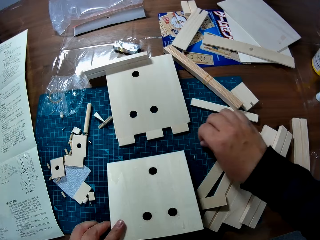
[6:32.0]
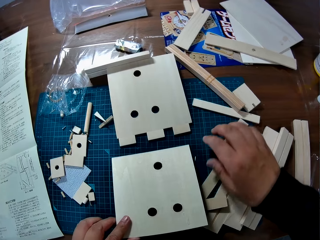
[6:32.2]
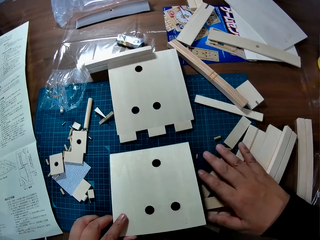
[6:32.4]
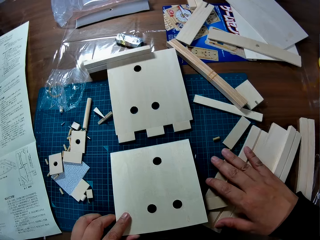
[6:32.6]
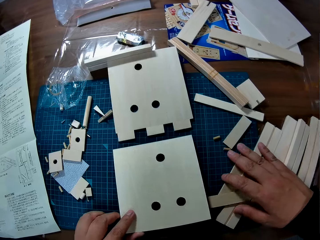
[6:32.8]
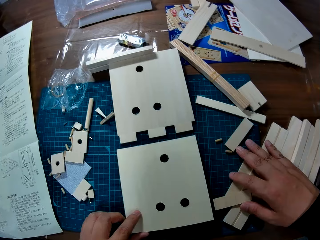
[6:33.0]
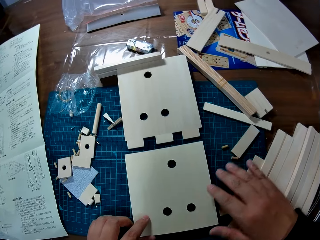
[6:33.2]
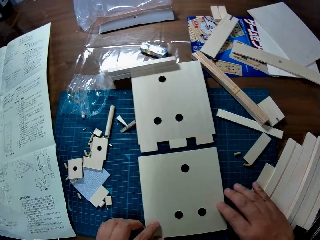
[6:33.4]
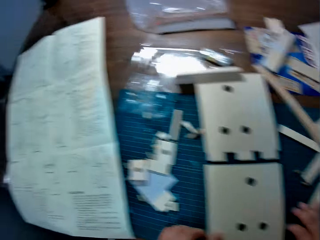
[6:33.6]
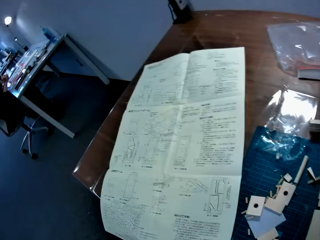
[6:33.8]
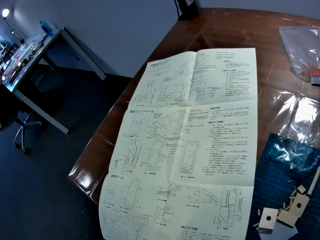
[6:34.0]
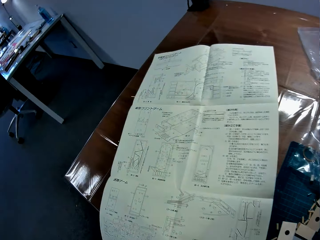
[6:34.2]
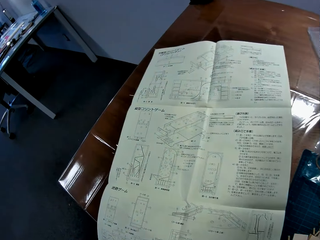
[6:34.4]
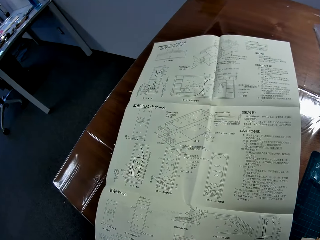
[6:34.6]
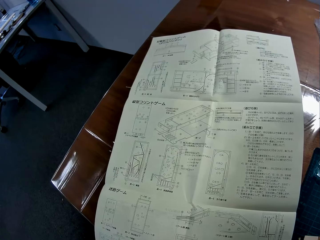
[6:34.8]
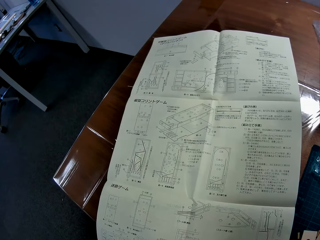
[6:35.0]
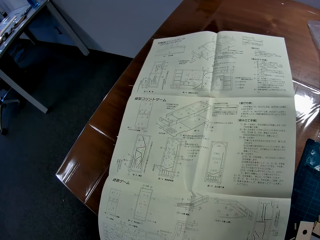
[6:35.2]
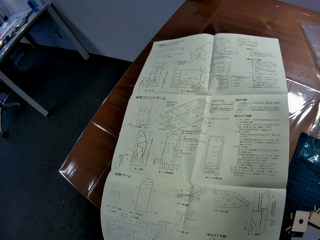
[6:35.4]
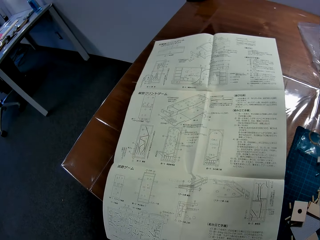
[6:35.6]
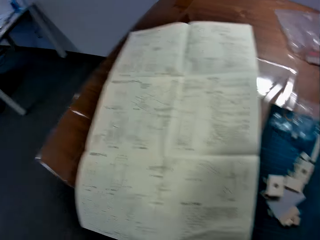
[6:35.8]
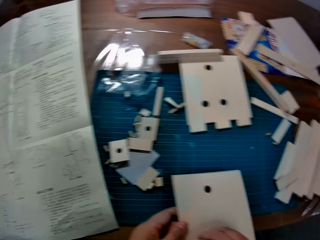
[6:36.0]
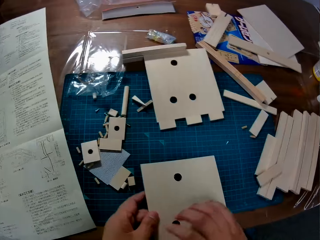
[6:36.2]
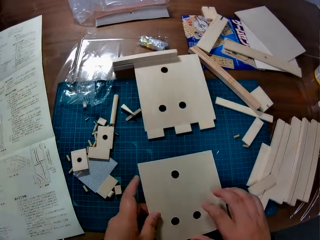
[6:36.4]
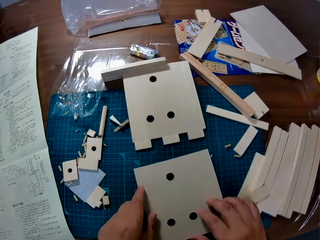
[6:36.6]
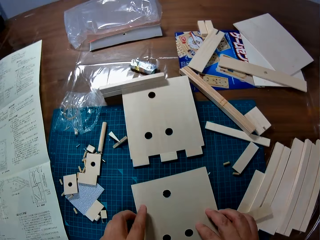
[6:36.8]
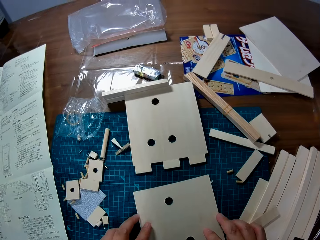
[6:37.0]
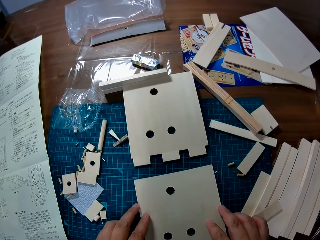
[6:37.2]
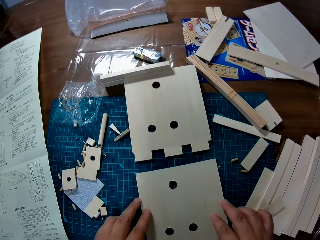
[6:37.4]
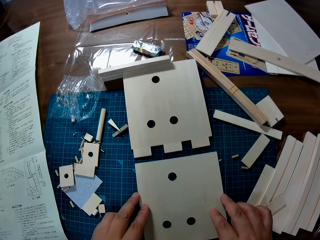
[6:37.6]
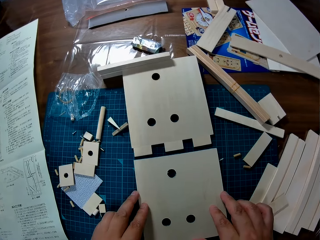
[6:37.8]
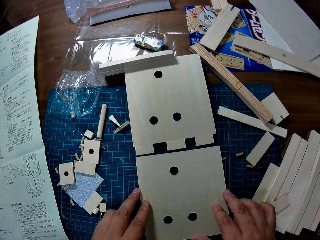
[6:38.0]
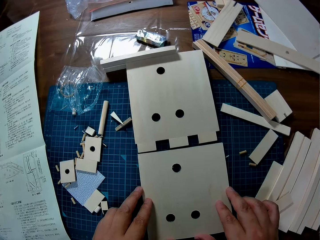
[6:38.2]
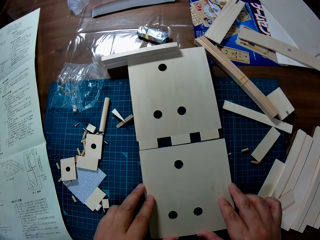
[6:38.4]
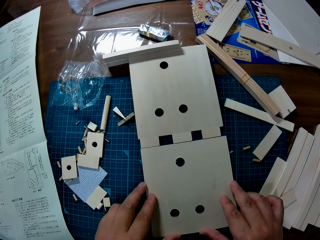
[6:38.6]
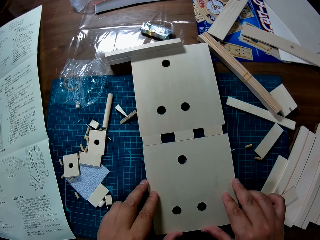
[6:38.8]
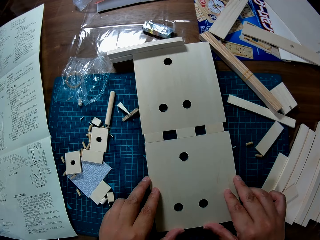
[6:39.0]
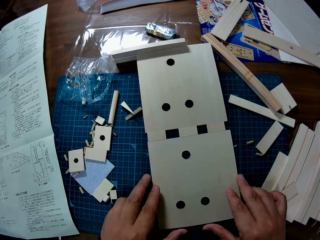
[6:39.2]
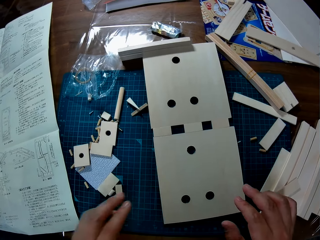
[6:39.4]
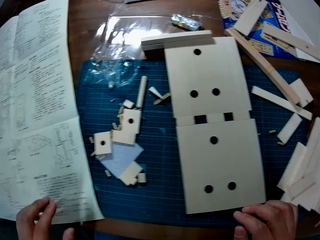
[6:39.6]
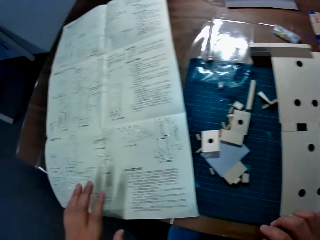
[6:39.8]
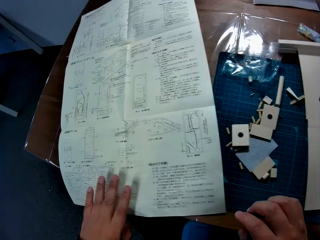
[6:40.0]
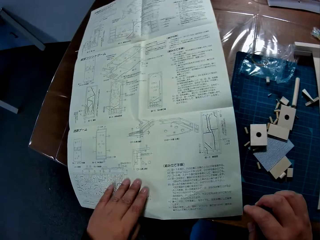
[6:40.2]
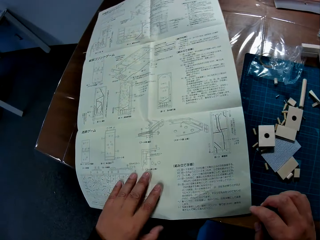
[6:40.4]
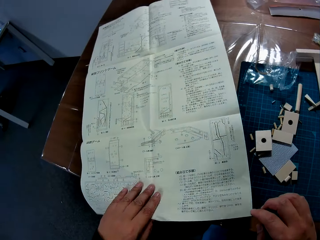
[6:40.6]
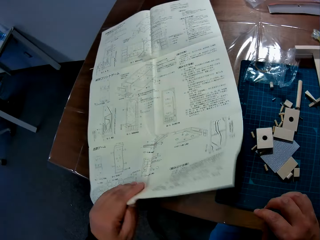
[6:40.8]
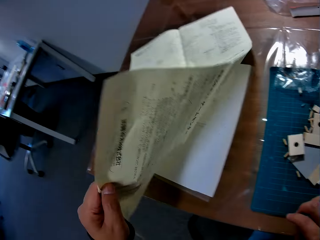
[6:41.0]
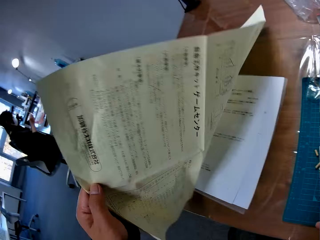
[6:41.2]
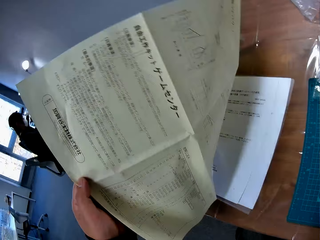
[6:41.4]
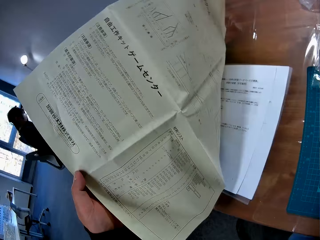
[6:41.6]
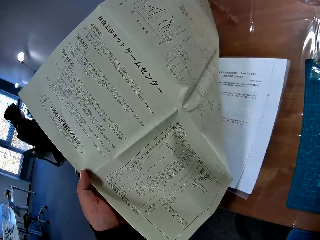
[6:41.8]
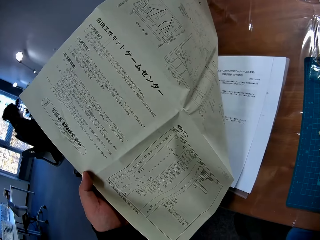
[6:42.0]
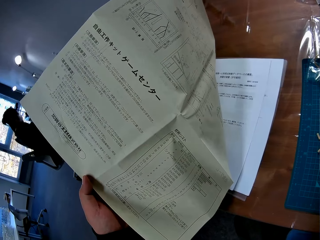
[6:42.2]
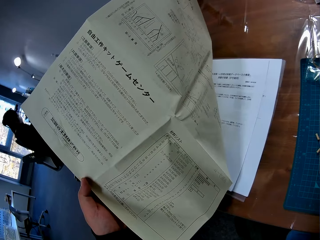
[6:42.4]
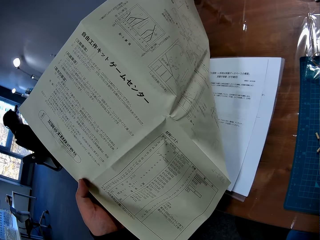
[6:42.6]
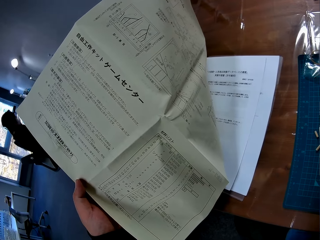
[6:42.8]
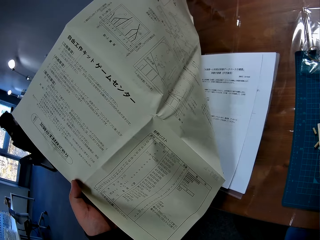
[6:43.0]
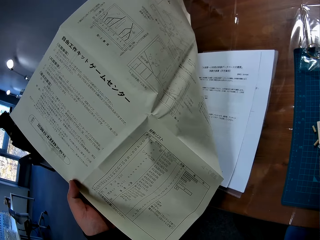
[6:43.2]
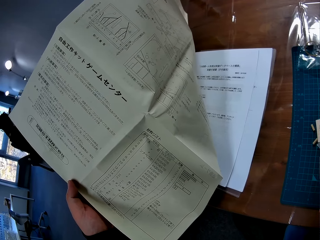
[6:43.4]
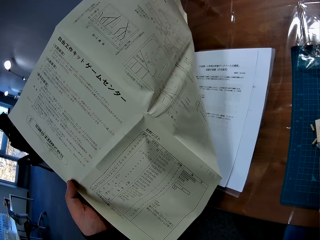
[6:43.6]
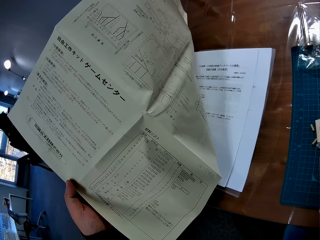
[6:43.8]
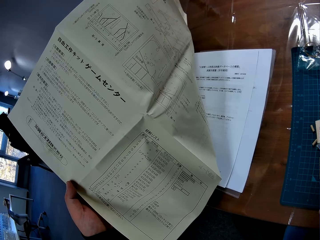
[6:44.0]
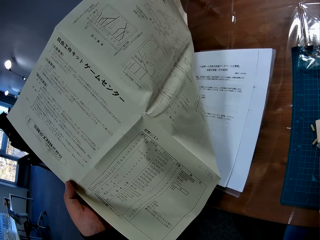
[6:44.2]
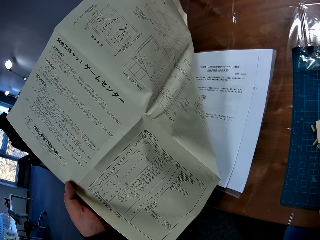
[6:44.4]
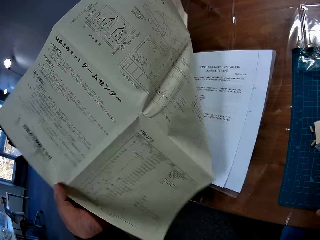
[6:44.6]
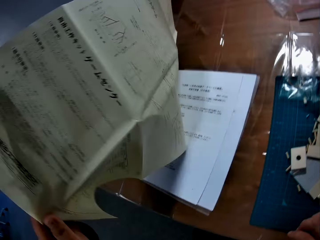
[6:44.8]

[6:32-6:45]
The camera wearer moves a wood pin on a cutting mat. He moves pieces of wood on the table with his right hand. He places the wood piece on the cutting mat. He turns to the modelling manual or blueprint paper. He stares at the blueprint paper on the table. He turns to the wood piece. He drops the wooden slab on the table. He turns to the modelling manual. He turns the blueprint to the back with his left hand. He lifts the modelling manual. He stares at the back of the blueprint paper on the table.

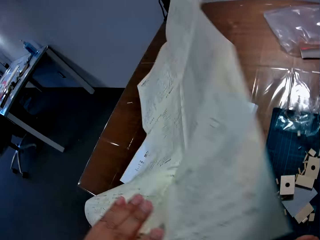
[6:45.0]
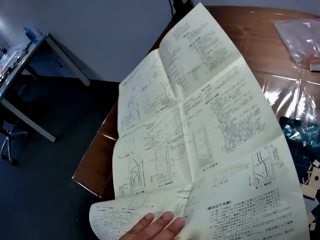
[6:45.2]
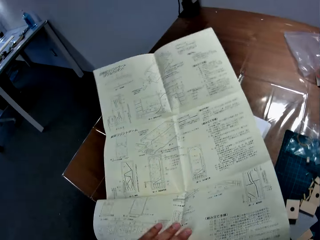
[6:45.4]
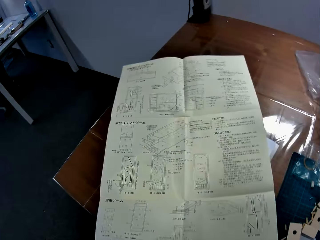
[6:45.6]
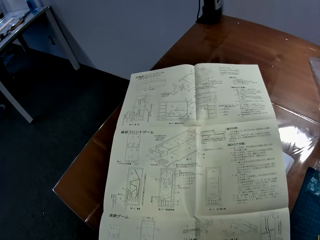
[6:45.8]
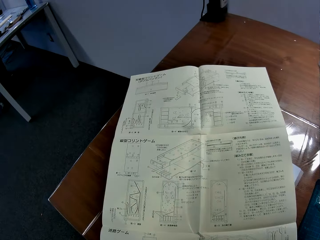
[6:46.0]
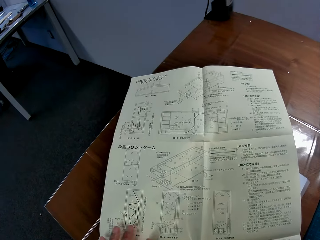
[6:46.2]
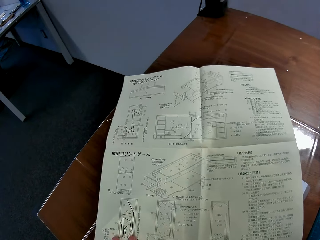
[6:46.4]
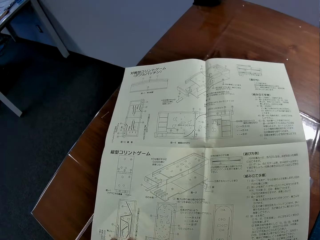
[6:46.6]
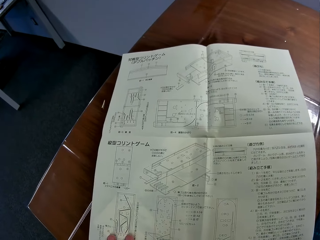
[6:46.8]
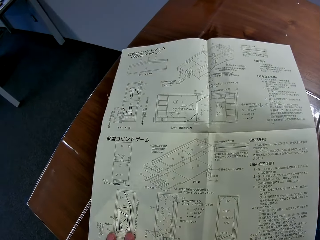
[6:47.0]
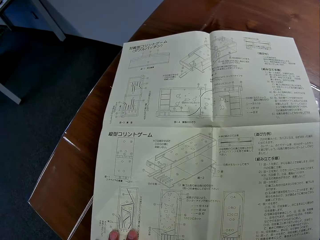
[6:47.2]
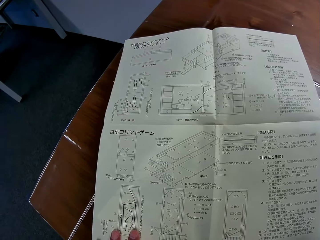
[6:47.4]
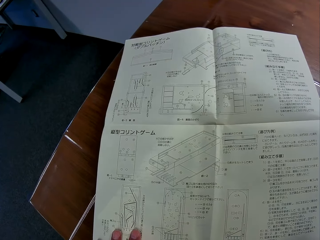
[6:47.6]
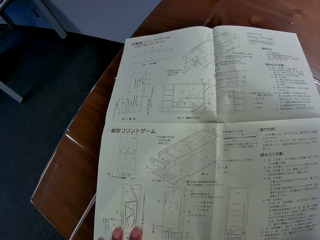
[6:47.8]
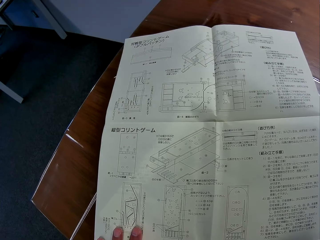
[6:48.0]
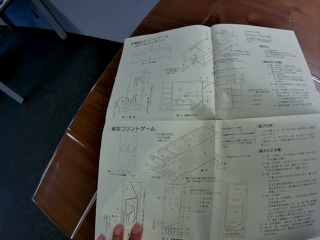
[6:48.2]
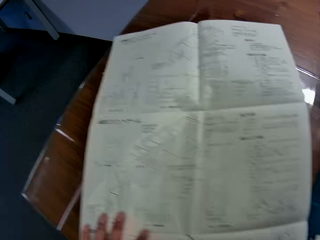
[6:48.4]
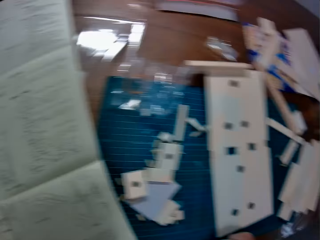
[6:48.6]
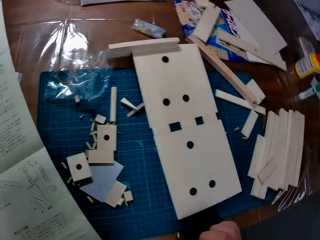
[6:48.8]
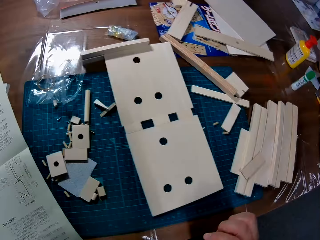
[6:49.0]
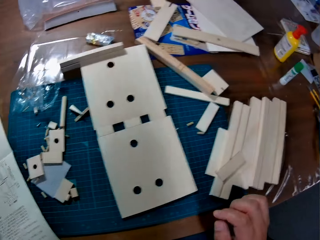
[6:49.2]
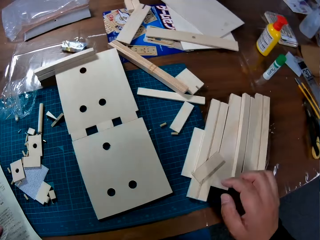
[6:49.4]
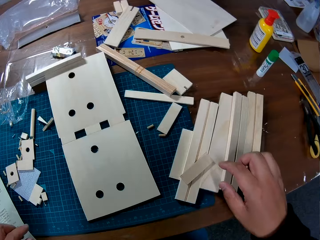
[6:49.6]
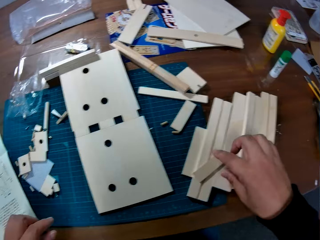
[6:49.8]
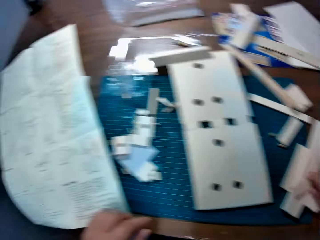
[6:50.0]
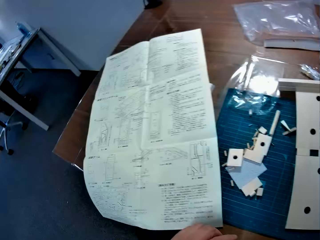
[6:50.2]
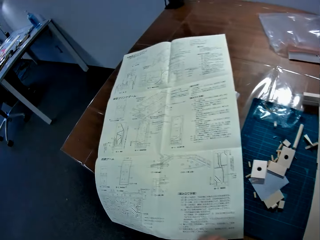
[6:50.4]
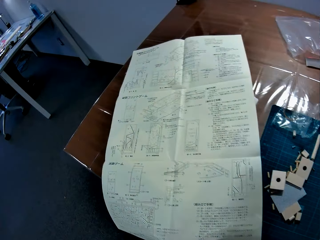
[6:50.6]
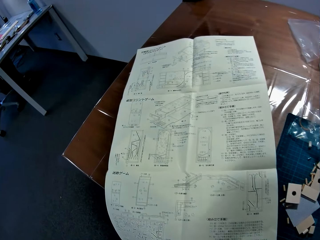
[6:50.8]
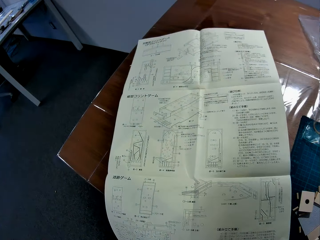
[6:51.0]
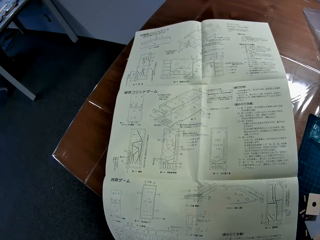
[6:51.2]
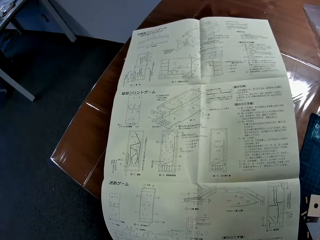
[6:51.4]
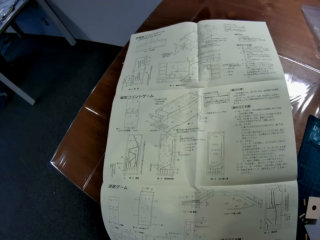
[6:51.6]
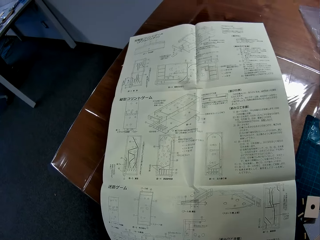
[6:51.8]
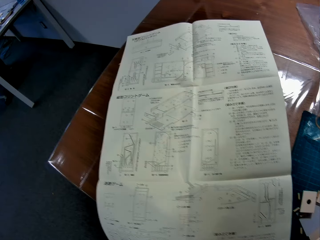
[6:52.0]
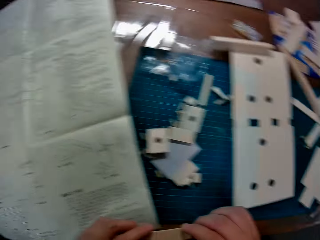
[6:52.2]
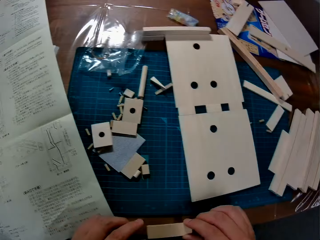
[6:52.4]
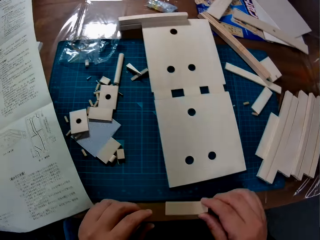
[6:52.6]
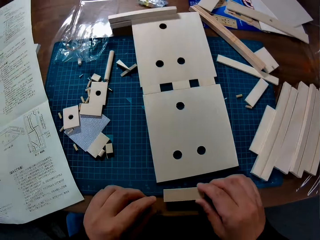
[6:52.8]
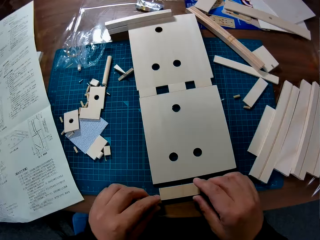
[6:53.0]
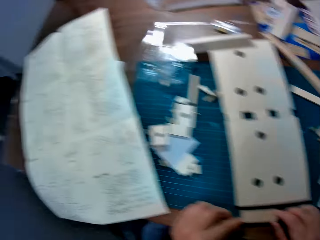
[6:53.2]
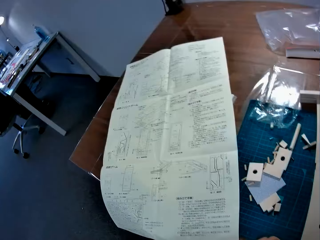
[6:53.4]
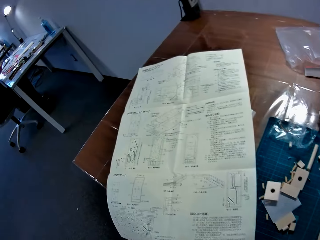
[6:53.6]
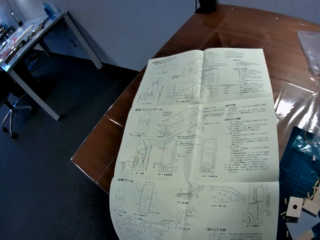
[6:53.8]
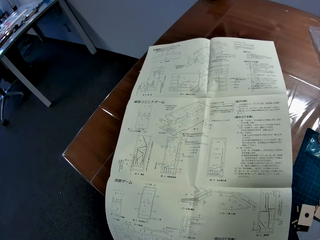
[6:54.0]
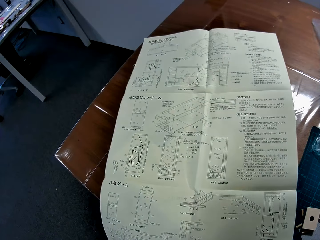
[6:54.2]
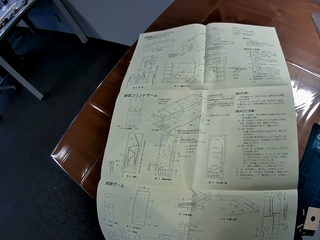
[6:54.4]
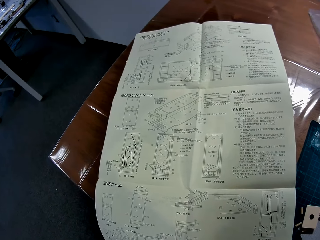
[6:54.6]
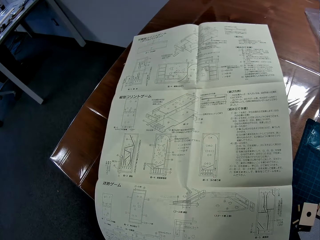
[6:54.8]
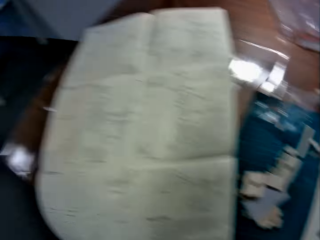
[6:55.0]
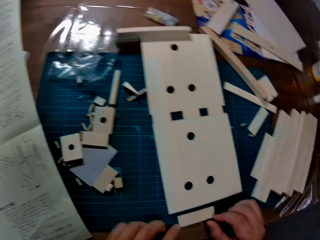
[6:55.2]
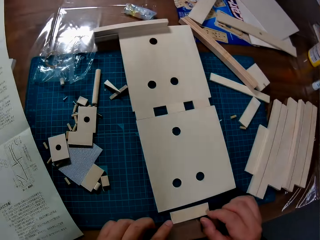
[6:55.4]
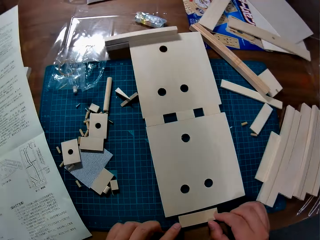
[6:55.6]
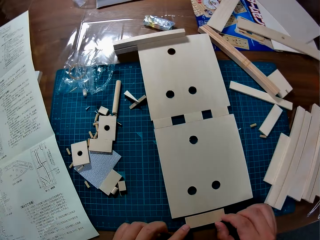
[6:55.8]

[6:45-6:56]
The camera wearer turns the modelling manual or blueprint paper. He drops the blueprint paper on the table. He stares at the blueprint paper. He turns to the right. He picks up a piece of wood from the table with his right hand. He turns to the modelling manual. He stares at the blueprint paper on the table. He turns to the right. He drops the piece of wood on the table. He turns to the modelling manual. He stares at the blueprint paper on the table.
